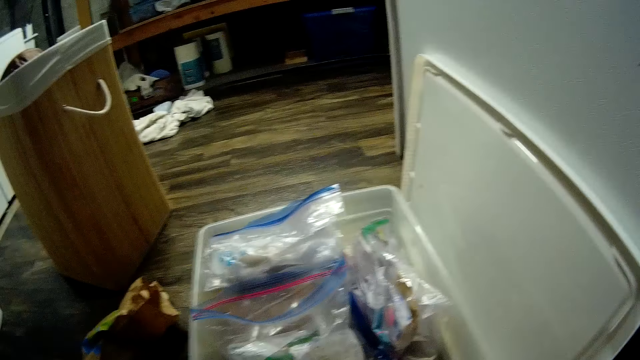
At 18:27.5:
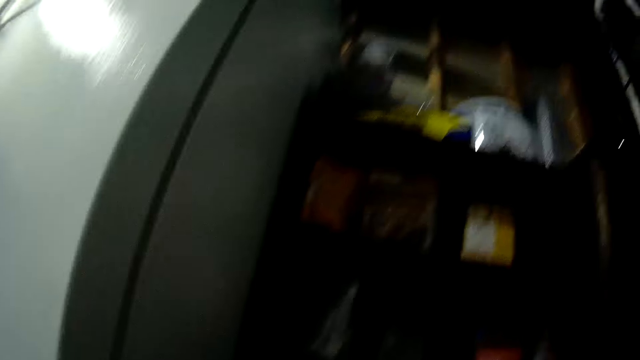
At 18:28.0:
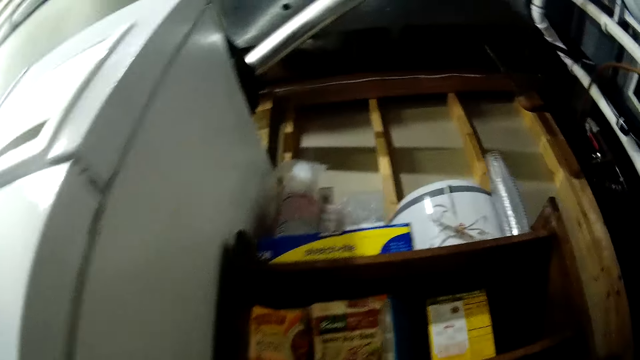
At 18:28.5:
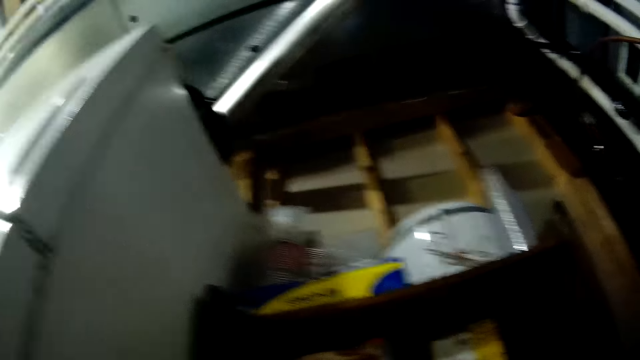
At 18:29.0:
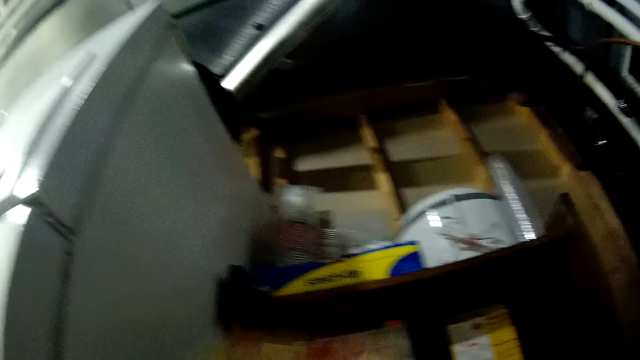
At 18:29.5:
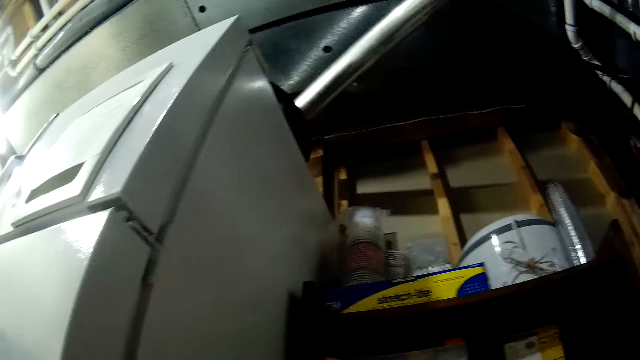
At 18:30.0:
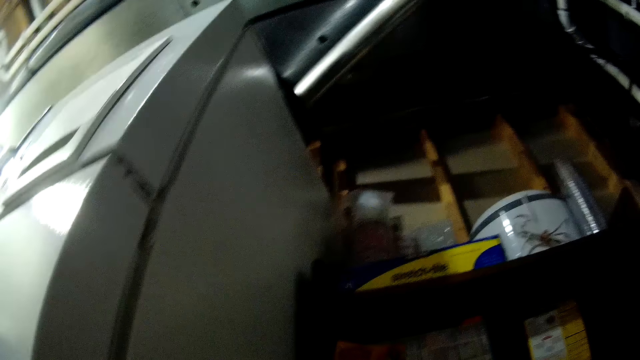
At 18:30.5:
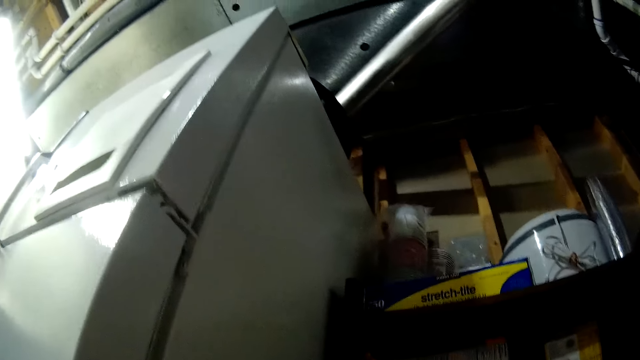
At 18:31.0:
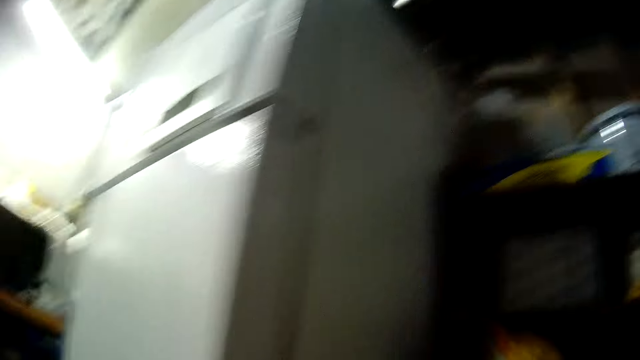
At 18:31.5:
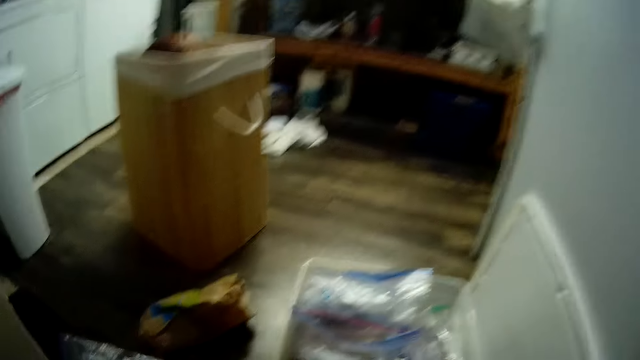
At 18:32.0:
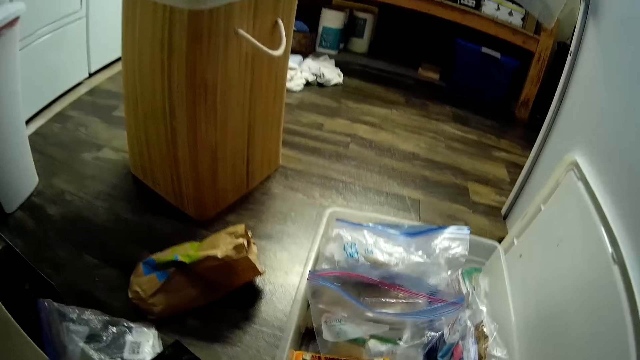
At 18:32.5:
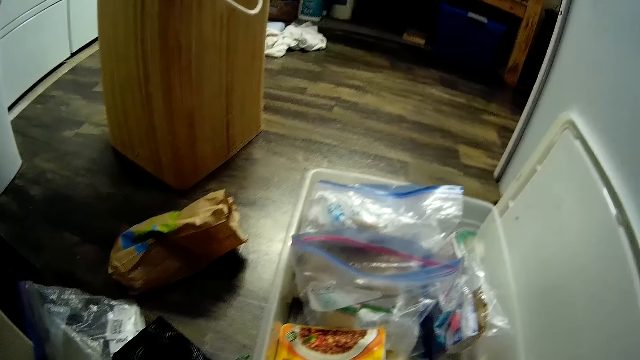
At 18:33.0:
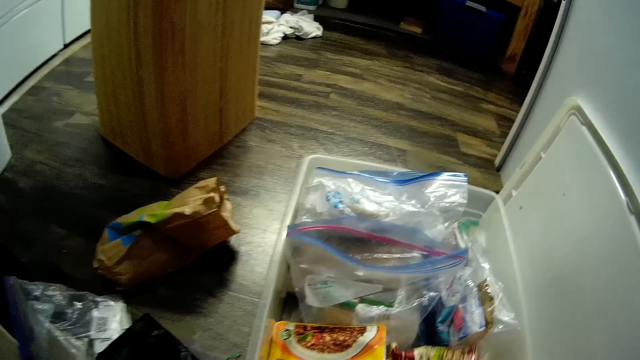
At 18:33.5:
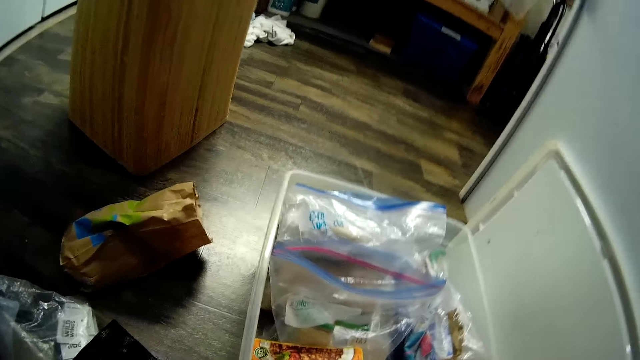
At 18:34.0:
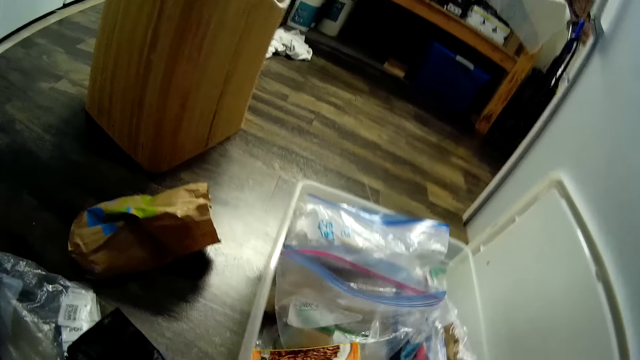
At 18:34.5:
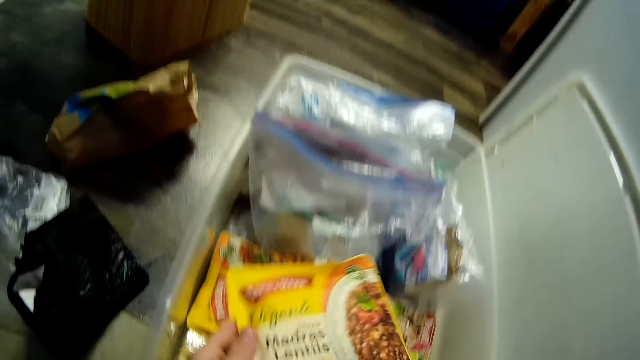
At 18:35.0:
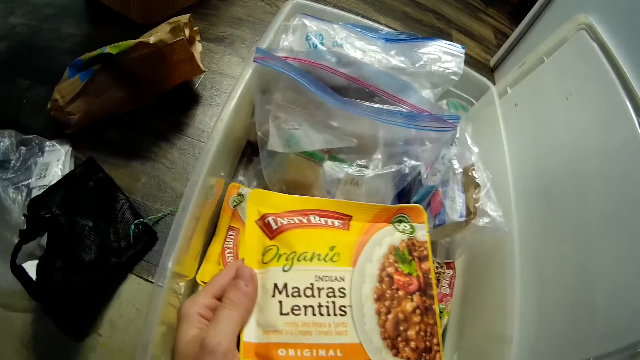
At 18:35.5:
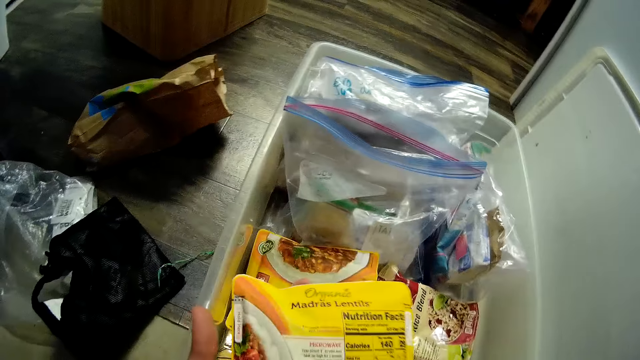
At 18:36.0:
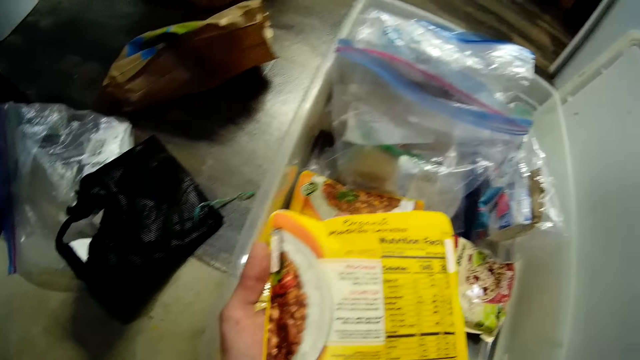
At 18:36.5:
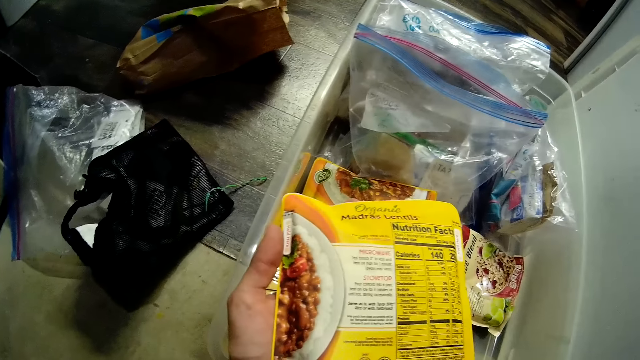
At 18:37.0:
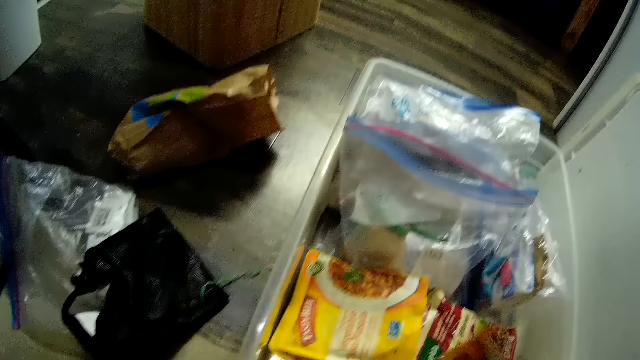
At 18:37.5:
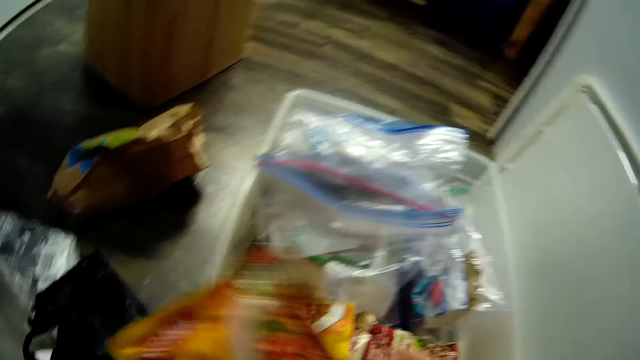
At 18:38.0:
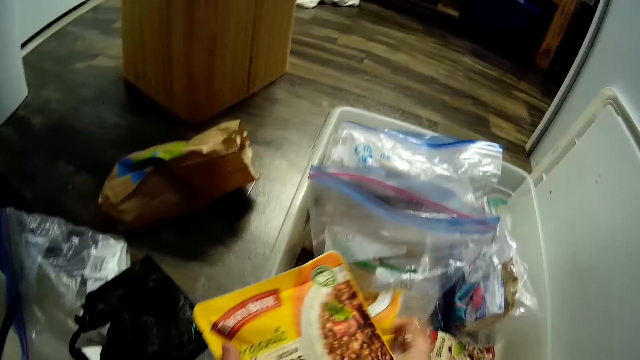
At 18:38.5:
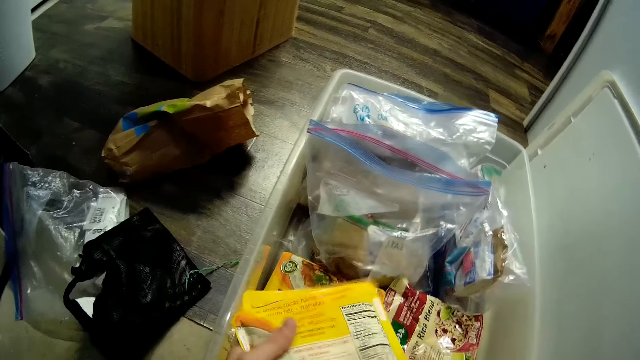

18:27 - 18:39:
The camera wearer picks a package from a shelf with her right hand. She holds the package with both her hands. She stares at the papers of spices.

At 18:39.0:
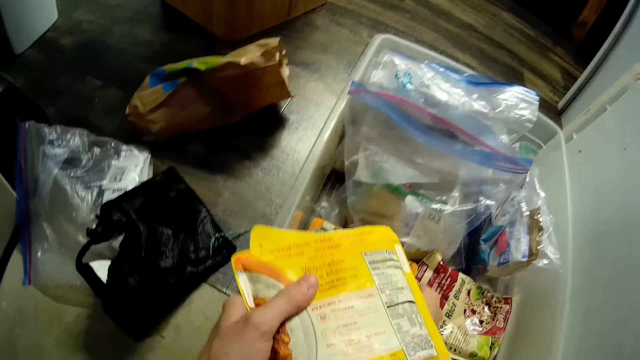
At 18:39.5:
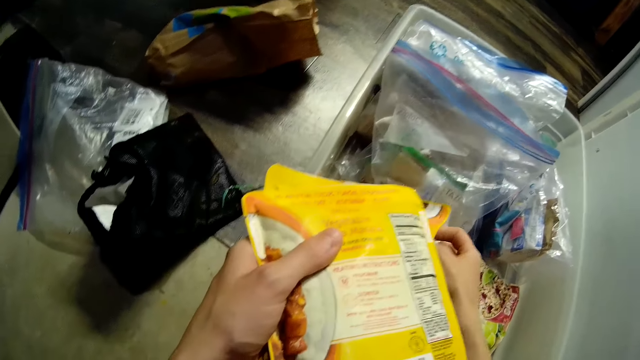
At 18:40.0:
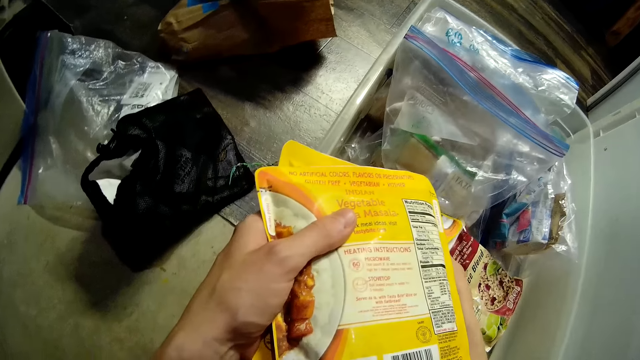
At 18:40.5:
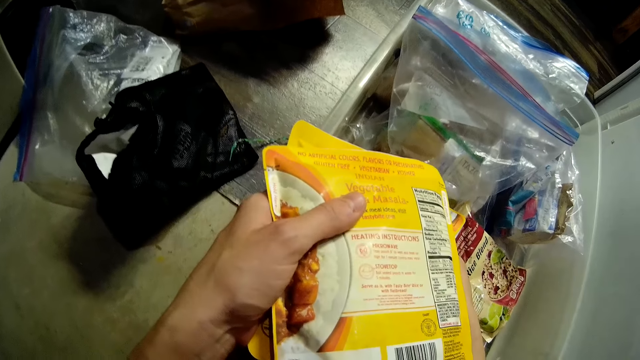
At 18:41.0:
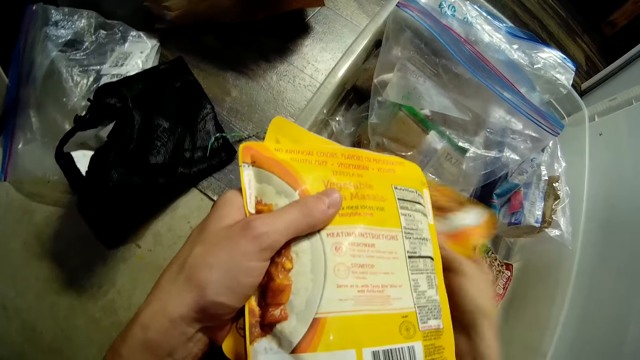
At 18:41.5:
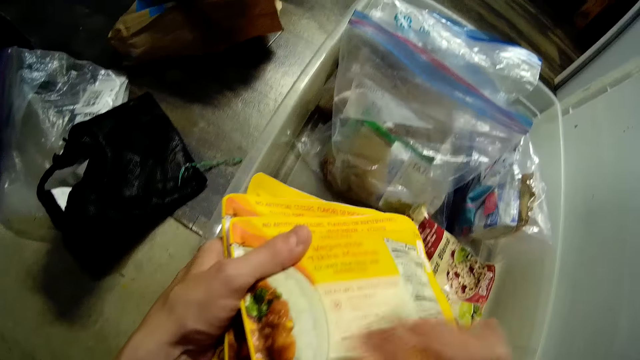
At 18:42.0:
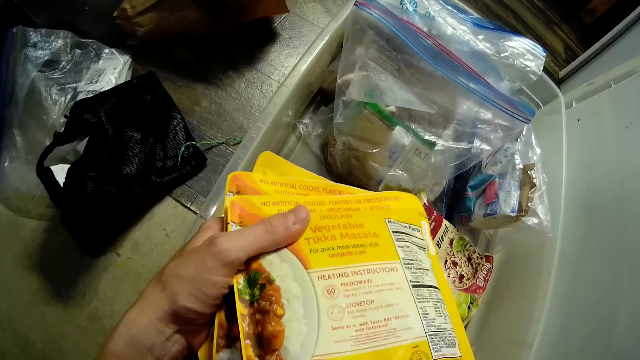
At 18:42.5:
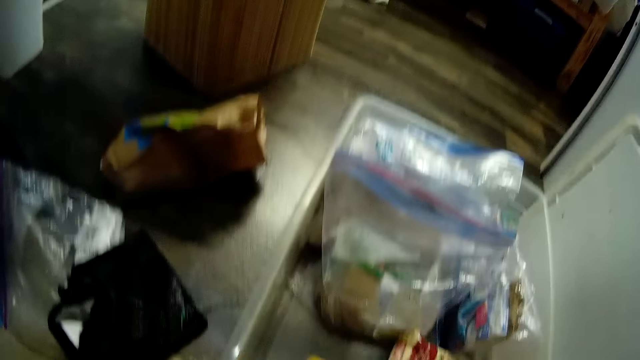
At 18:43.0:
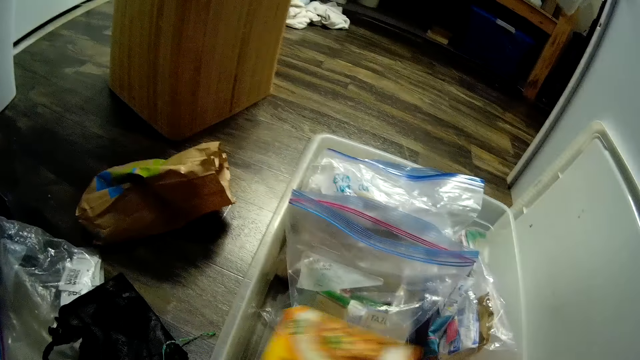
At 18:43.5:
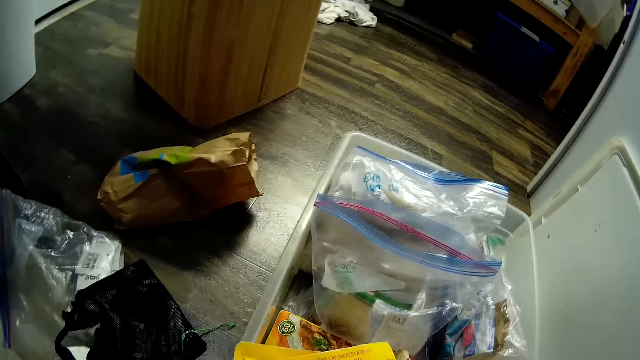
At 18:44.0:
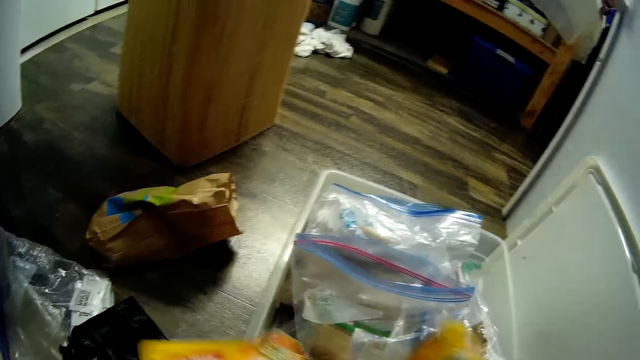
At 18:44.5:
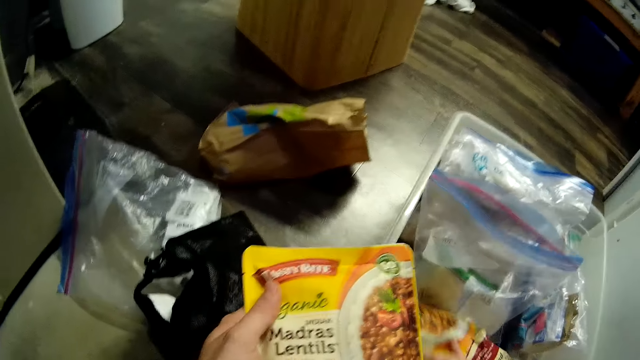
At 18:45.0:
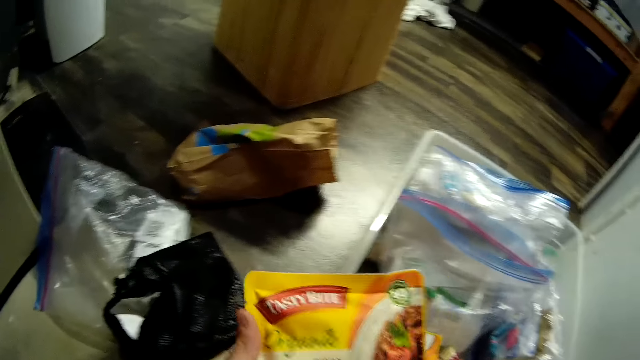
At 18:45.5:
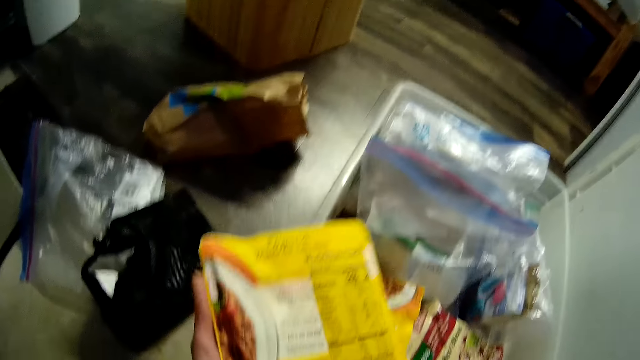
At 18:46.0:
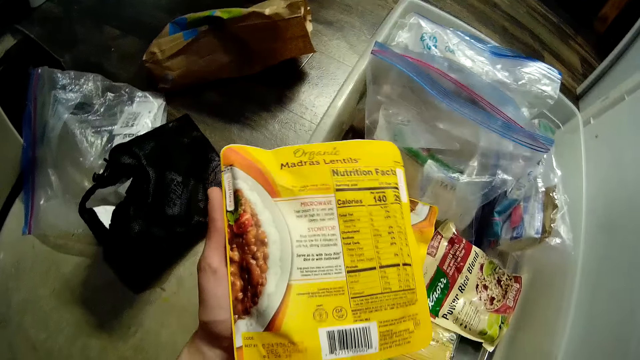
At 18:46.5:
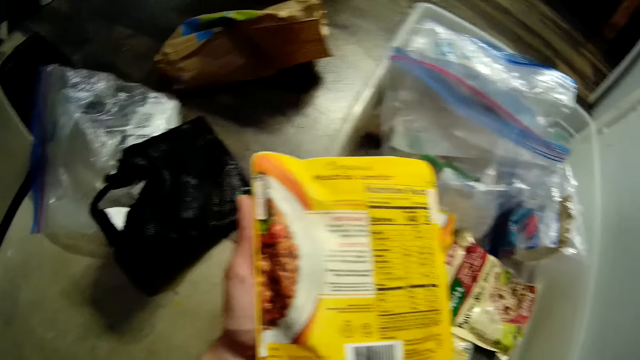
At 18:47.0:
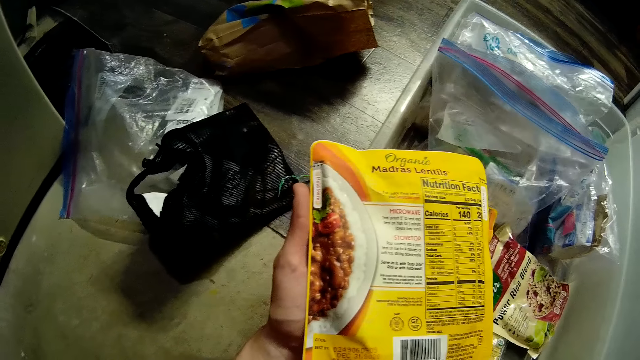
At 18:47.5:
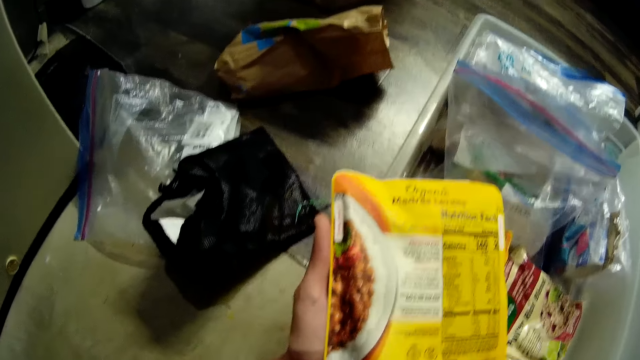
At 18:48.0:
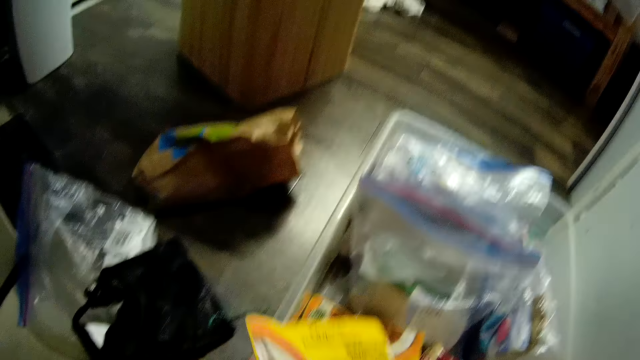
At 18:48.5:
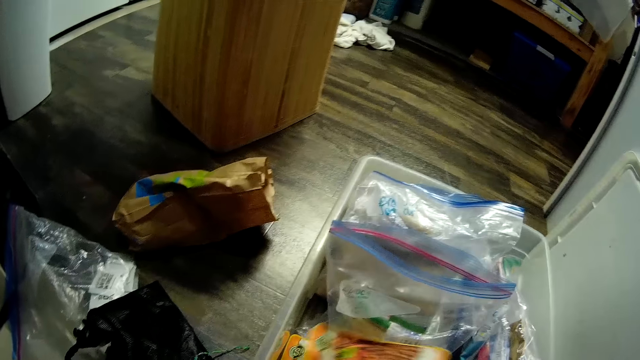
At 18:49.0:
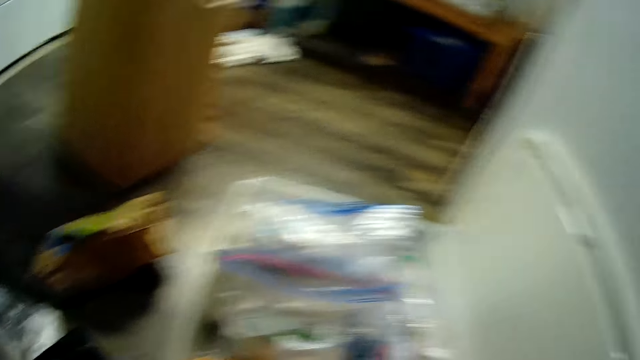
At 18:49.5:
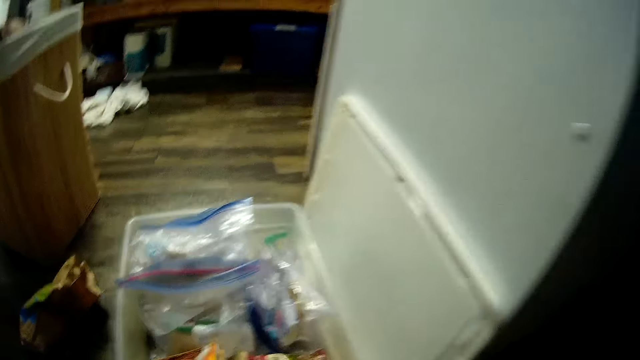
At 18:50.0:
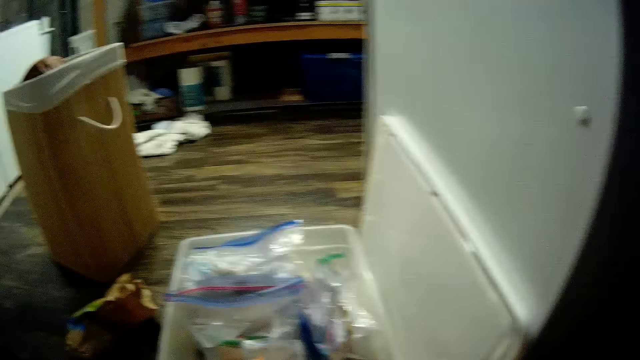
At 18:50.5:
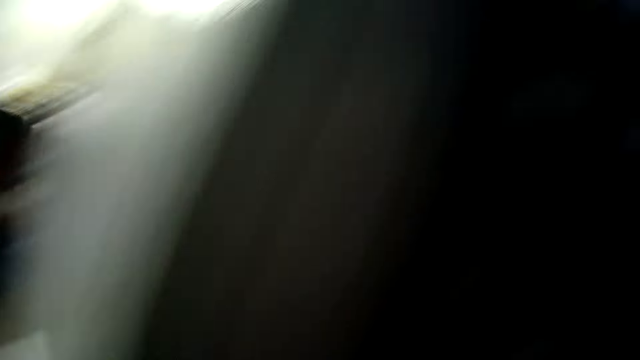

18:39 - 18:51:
The camera wearer picks a package from the plastic container with her right hand. She drops the package into the plastic container with her right hand.
